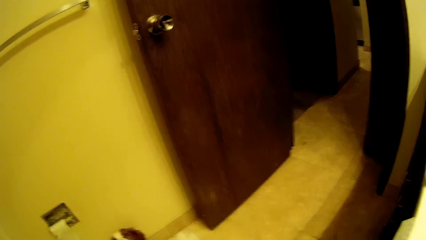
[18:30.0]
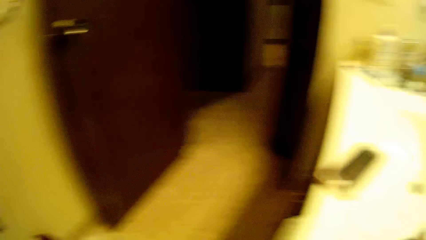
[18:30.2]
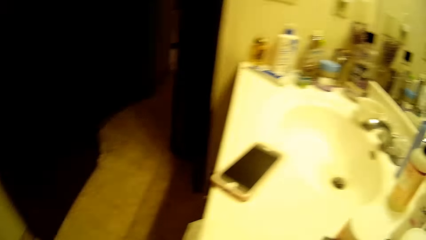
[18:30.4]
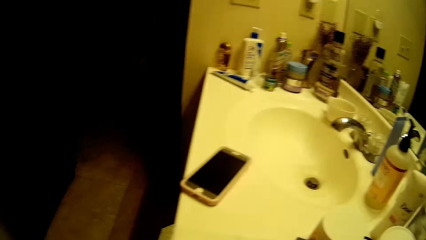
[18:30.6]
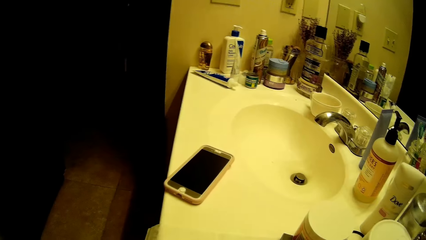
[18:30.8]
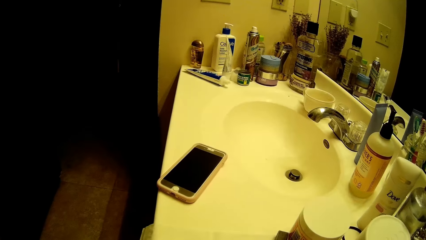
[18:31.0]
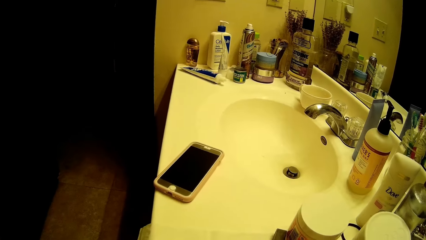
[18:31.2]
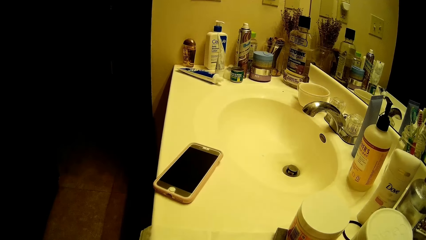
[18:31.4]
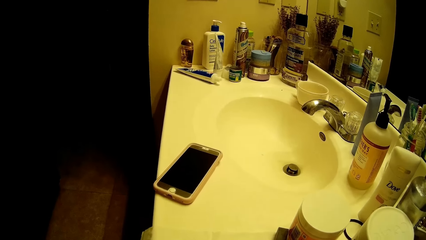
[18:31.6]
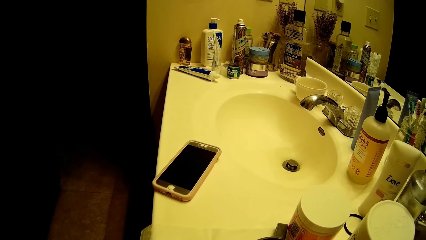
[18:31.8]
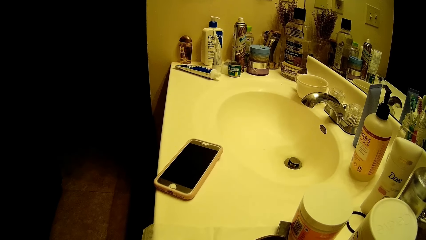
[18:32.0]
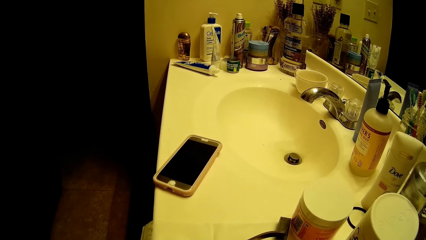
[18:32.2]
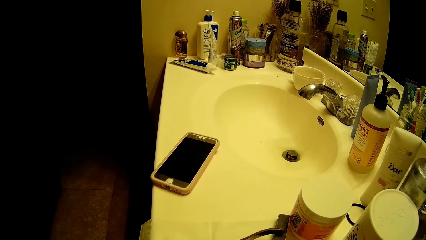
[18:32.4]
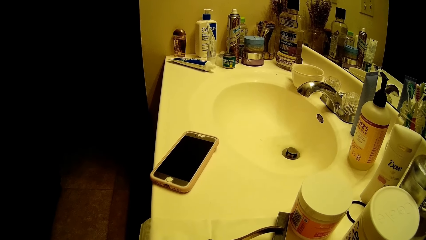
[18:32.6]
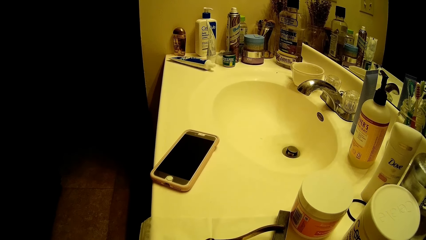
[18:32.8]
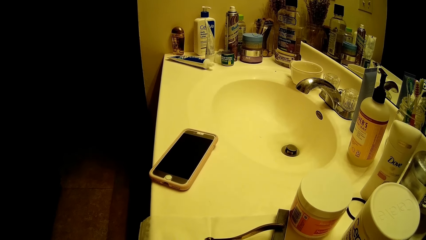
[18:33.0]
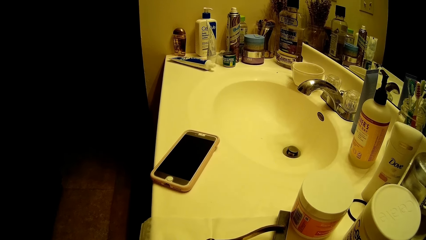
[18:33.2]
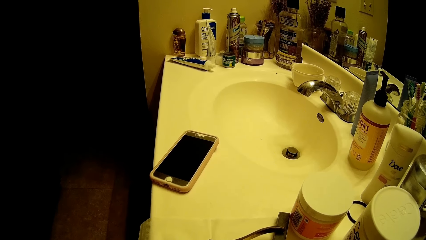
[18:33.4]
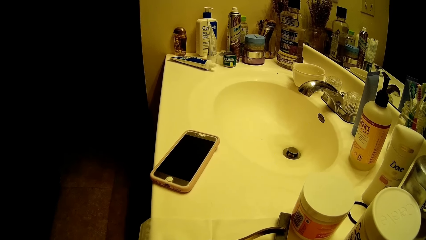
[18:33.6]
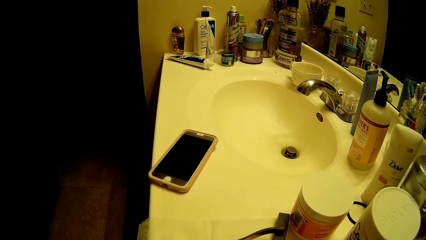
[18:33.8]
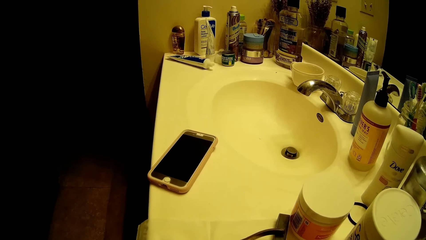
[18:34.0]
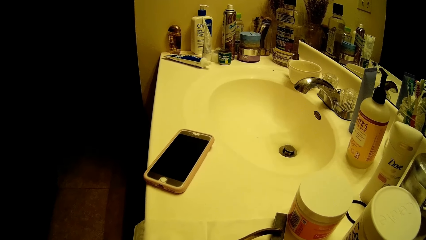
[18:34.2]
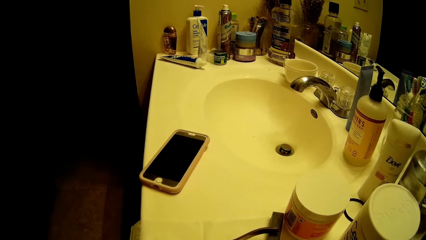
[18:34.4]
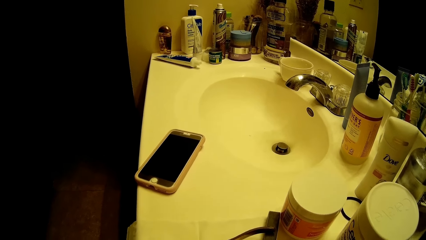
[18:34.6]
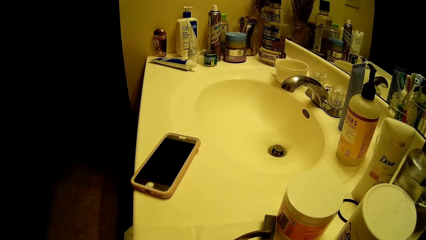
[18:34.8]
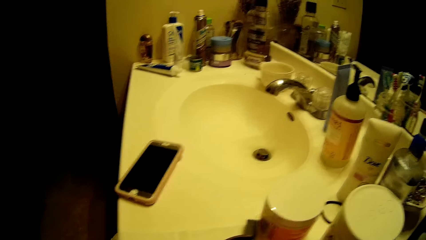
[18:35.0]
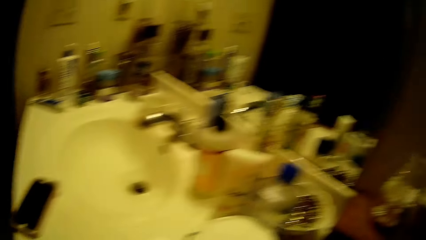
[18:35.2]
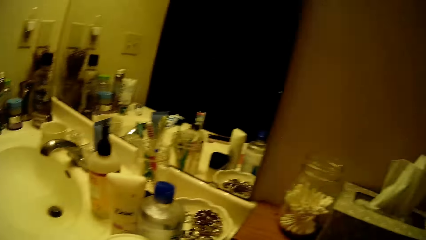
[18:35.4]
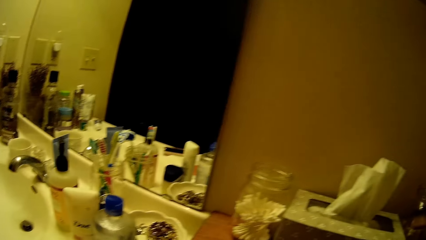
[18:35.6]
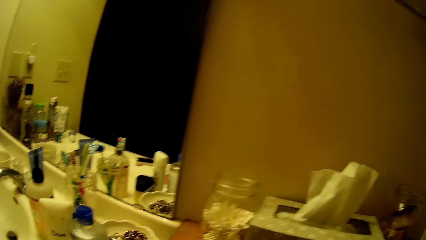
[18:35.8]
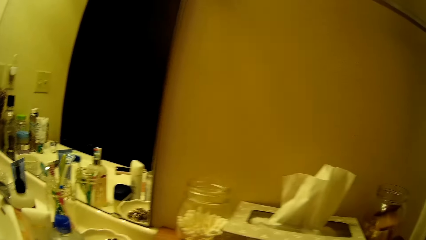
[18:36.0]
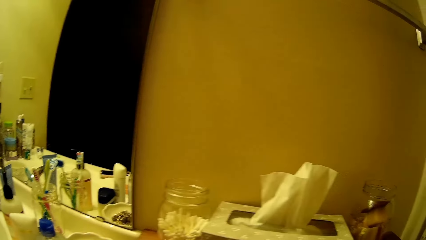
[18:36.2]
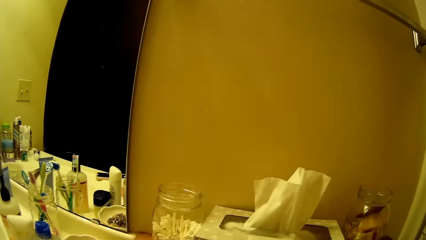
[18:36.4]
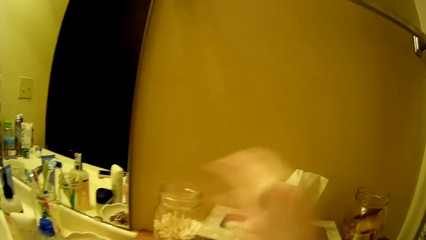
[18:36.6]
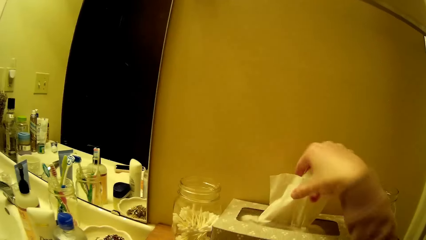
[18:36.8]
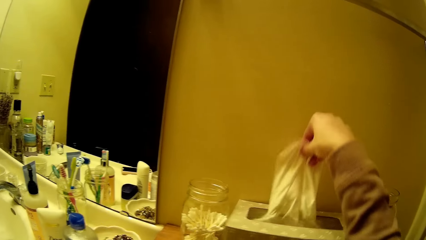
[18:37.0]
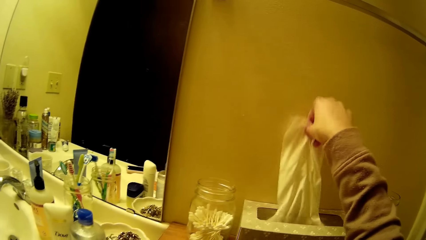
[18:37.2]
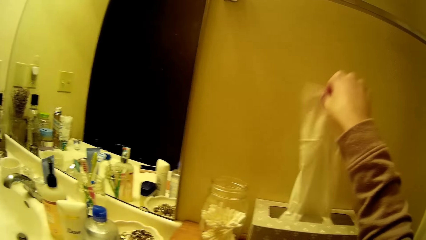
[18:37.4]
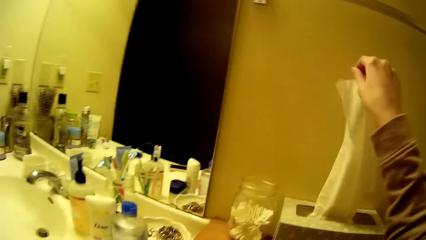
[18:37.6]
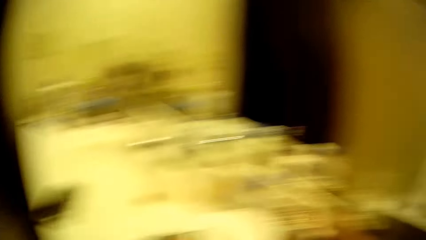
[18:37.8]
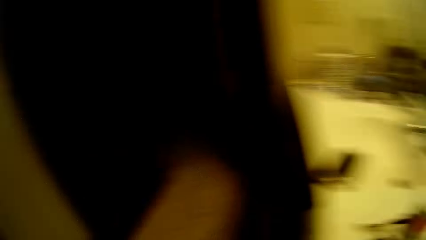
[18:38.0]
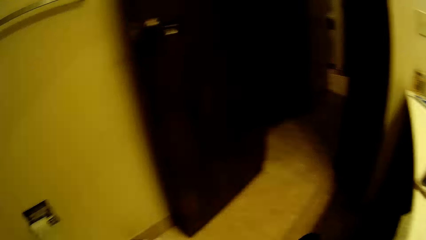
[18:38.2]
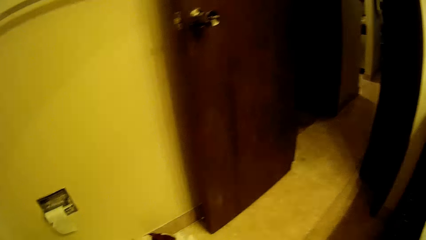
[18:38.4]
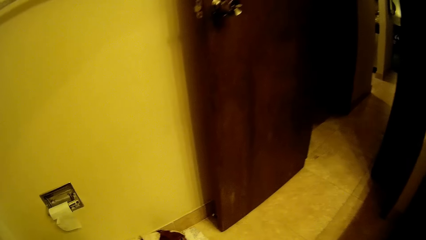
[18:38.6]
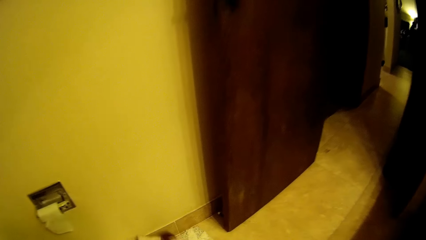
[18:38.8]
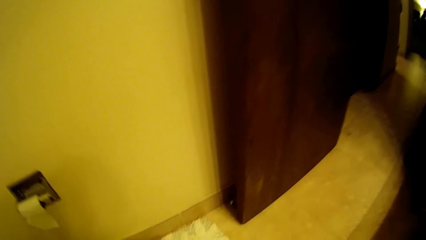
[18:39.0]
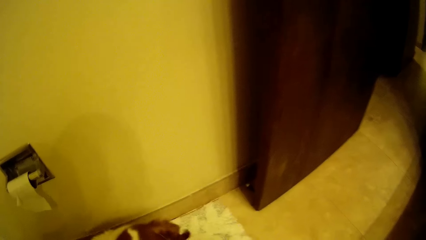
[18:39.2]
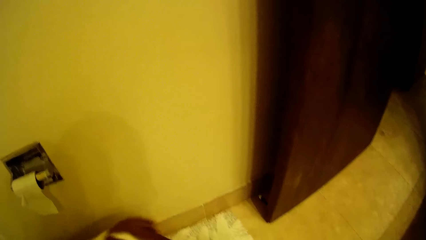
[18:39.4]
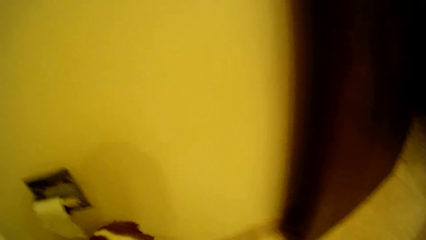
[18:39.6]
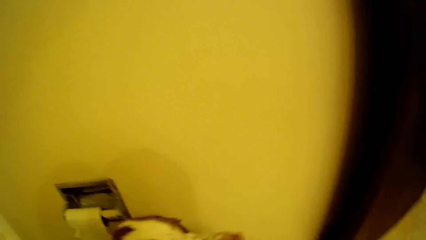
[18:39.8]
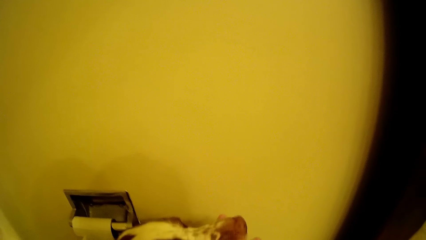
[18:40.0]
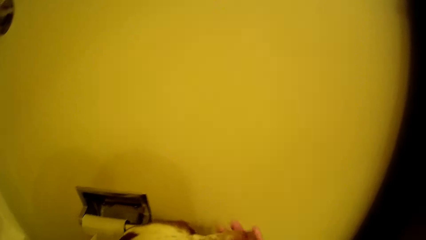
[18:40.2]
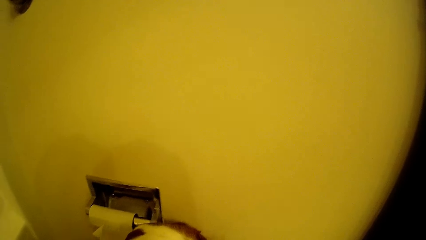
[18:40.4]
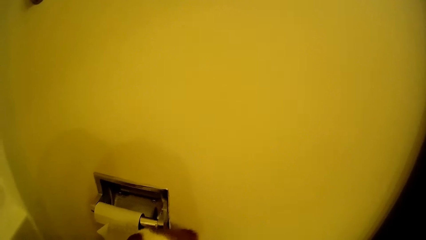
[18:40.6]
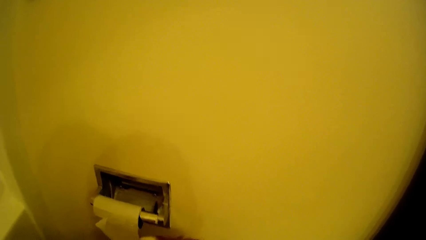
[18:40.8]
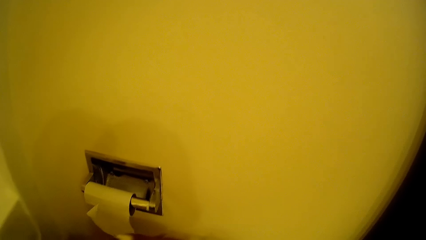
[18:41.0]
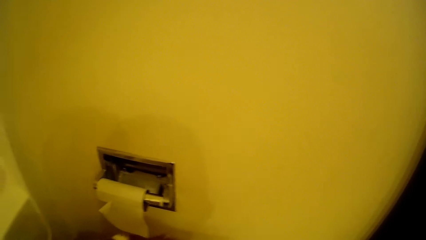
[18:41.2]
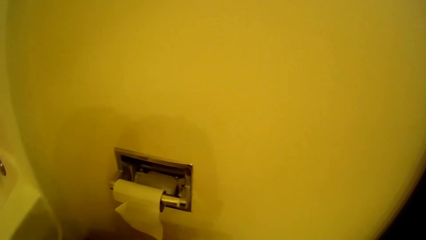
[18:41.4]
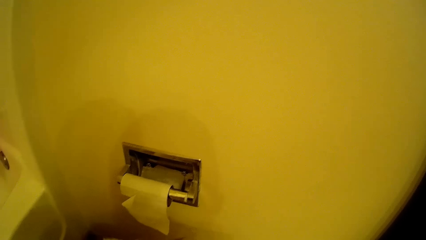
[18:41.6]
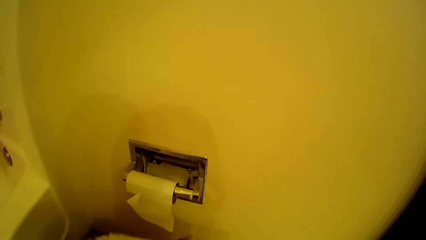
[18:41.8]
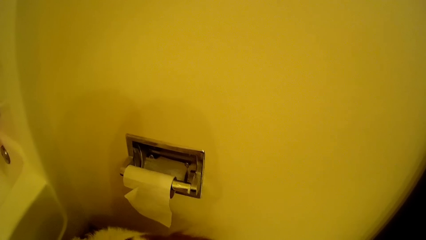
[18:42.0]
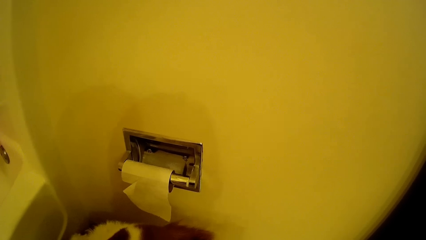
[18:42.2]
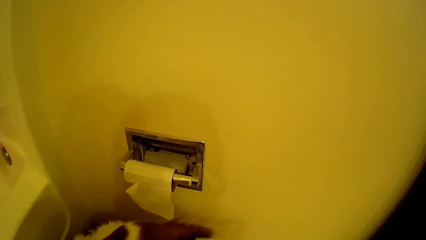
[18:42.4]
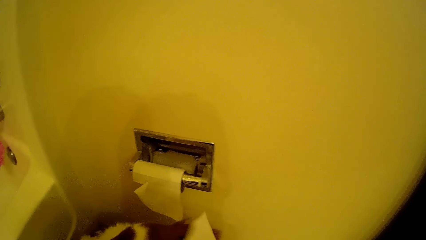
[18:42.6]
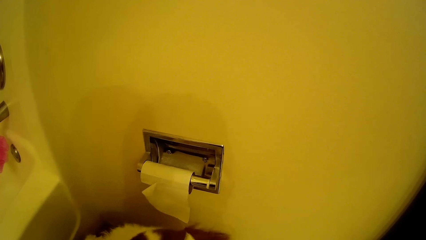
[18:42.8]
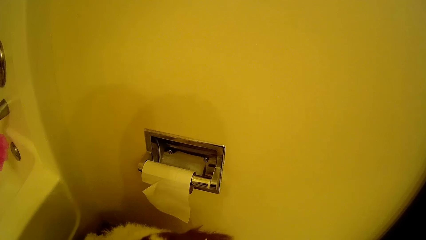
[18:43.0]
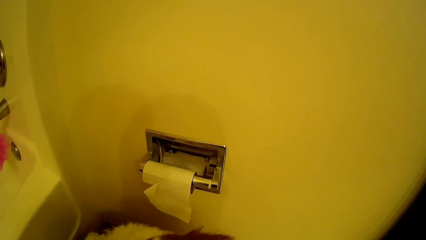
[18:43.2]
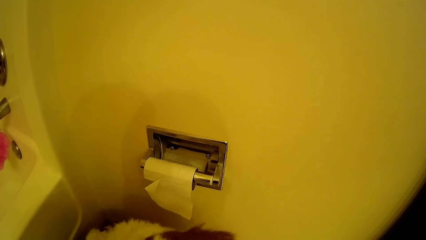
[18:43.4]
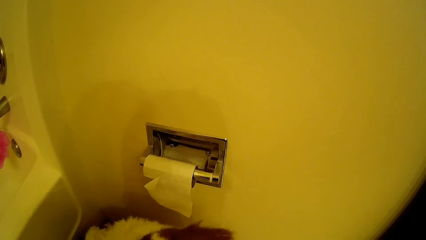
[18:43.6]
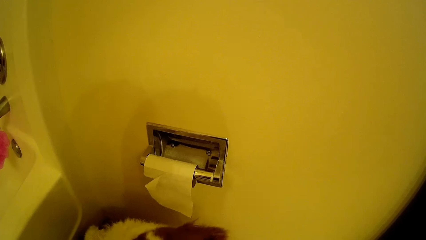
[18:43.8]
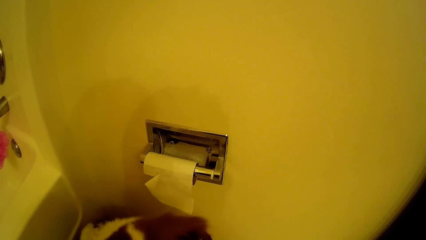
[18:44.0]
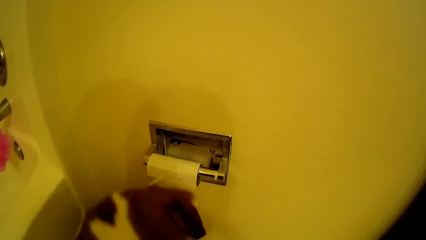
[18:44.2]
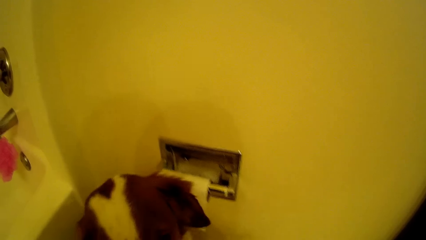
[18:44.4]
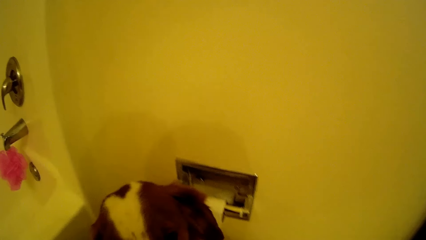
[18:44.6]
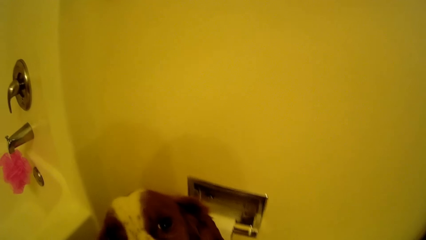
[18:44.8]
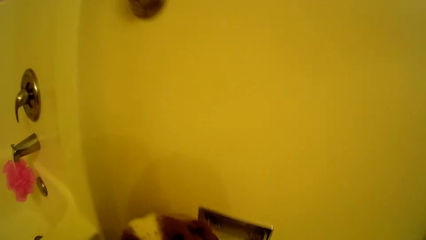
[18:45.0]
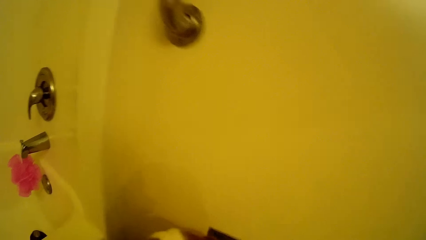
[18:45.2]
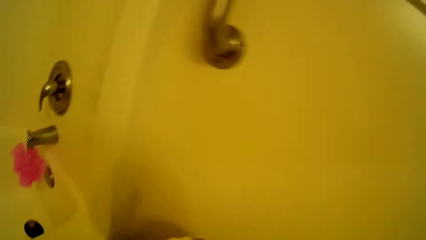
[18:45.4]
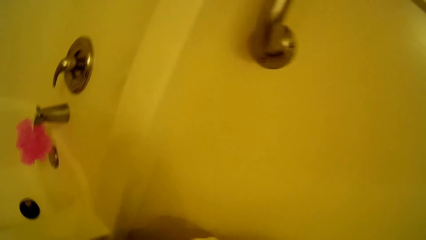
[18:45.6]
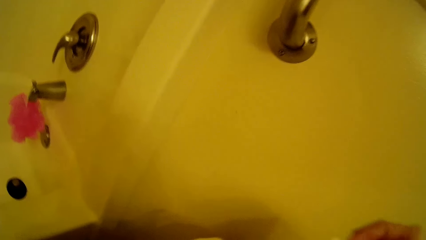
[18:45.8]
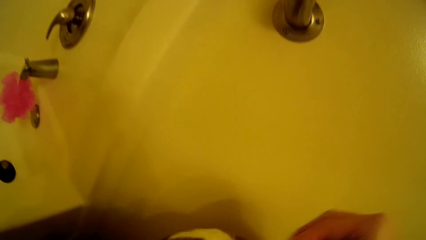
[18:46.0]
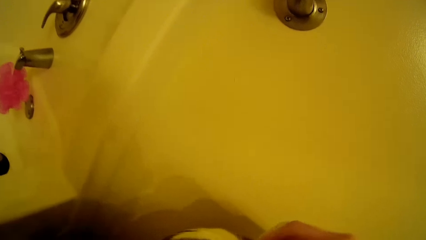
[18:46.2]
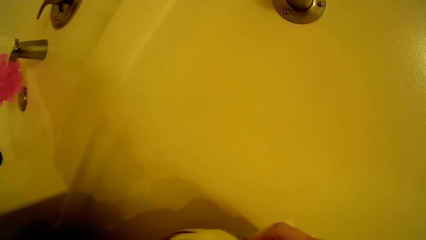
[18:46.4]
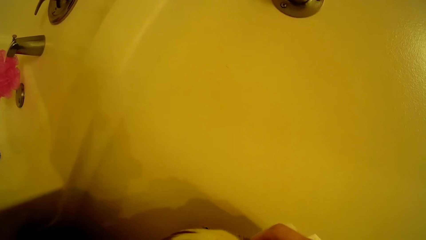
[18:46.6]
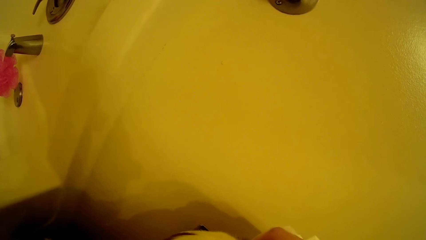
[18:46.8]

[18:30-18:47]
The camera wearer picks up a facial tissue from a tissue box with her right hand. She plays with the dog. She walks around the room. She cleans the face of the dog with the tissue in her right hand.
